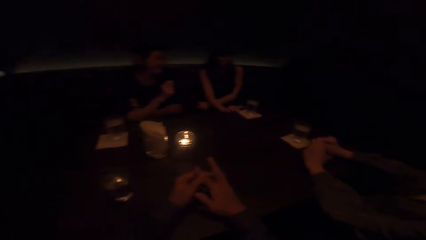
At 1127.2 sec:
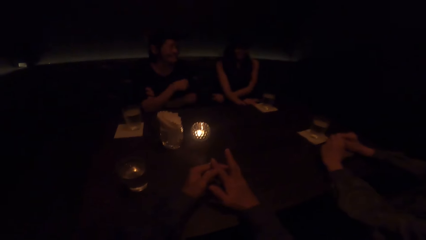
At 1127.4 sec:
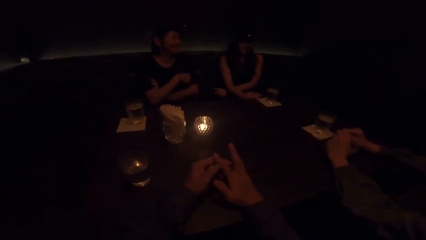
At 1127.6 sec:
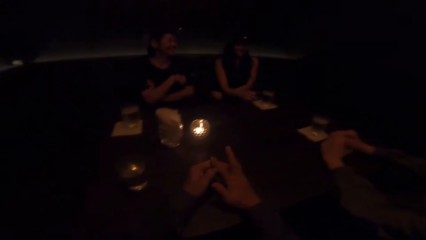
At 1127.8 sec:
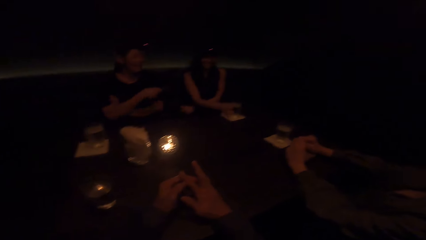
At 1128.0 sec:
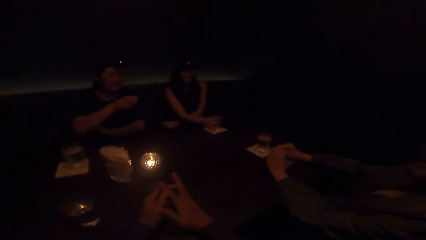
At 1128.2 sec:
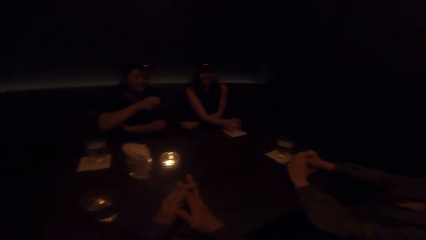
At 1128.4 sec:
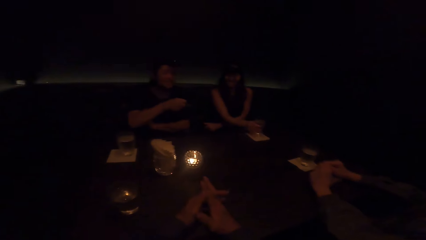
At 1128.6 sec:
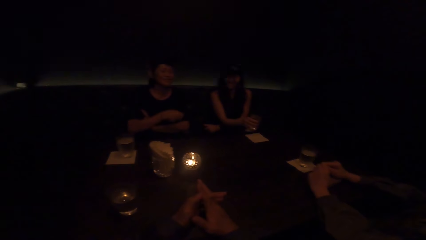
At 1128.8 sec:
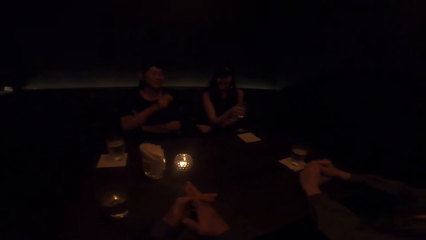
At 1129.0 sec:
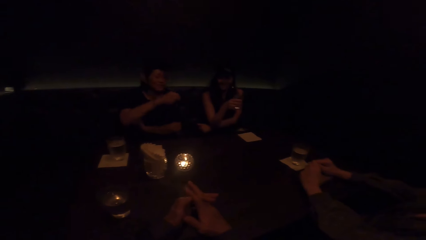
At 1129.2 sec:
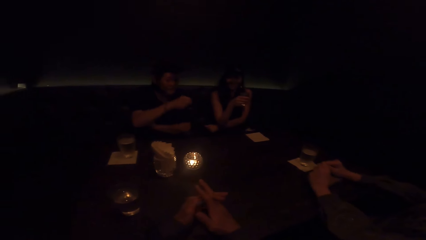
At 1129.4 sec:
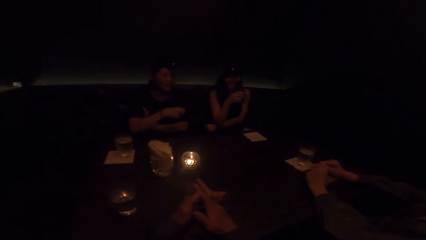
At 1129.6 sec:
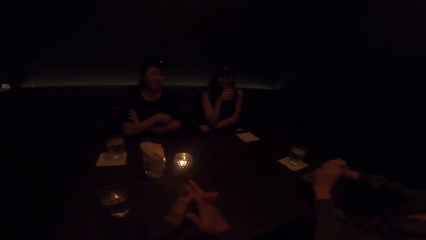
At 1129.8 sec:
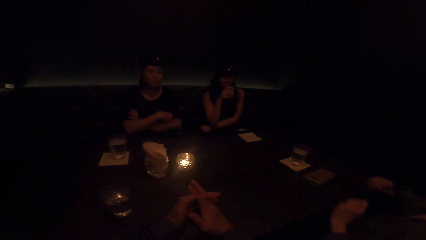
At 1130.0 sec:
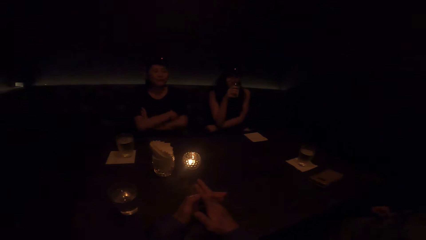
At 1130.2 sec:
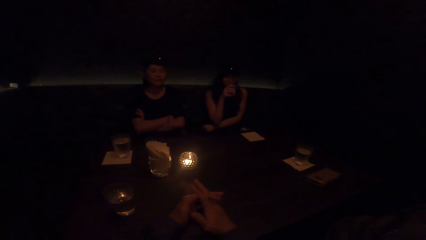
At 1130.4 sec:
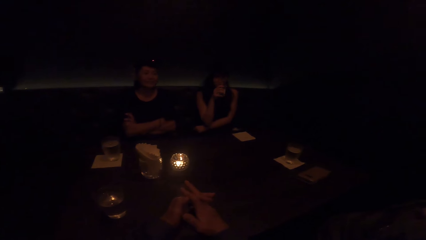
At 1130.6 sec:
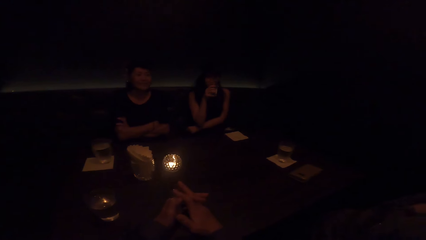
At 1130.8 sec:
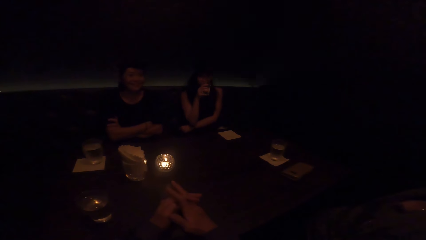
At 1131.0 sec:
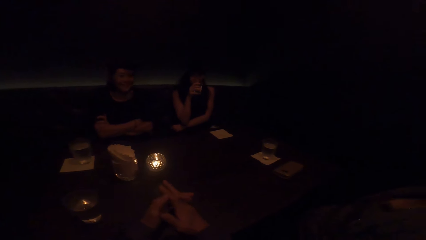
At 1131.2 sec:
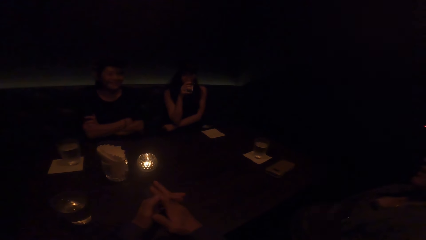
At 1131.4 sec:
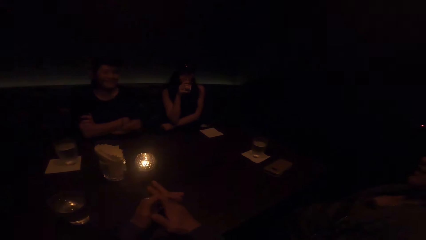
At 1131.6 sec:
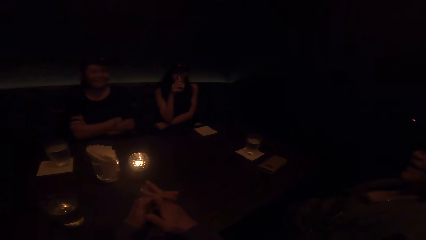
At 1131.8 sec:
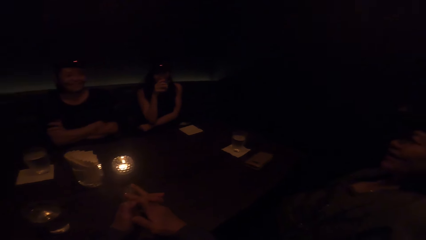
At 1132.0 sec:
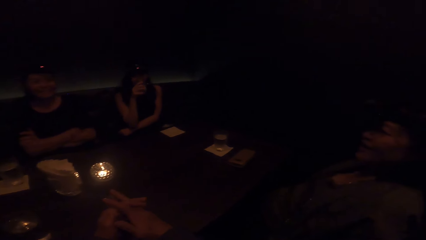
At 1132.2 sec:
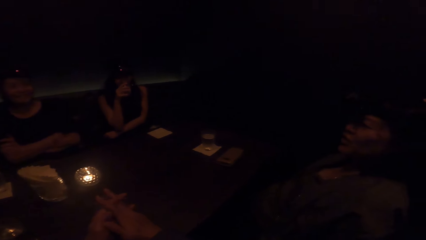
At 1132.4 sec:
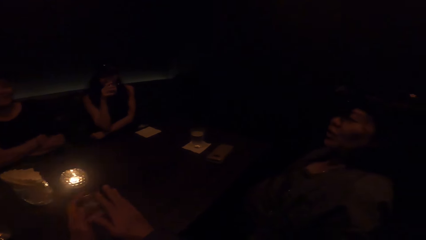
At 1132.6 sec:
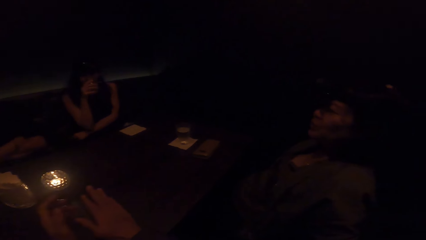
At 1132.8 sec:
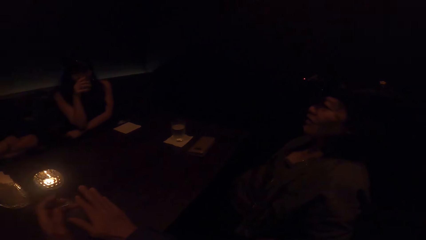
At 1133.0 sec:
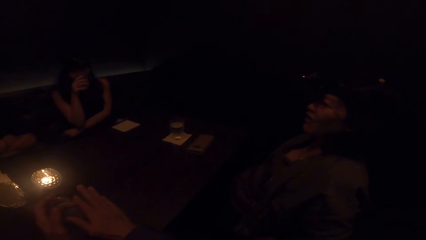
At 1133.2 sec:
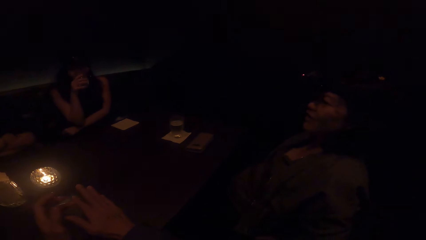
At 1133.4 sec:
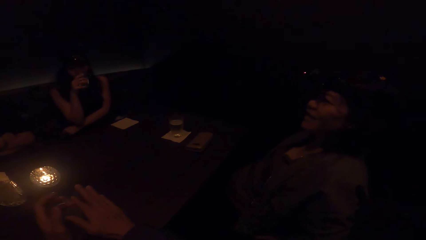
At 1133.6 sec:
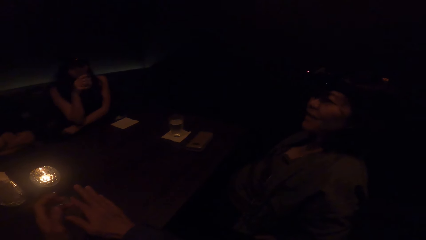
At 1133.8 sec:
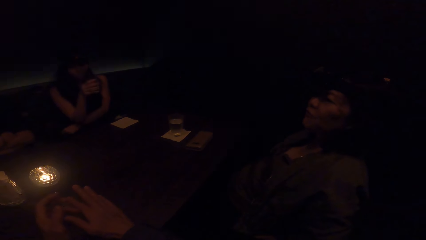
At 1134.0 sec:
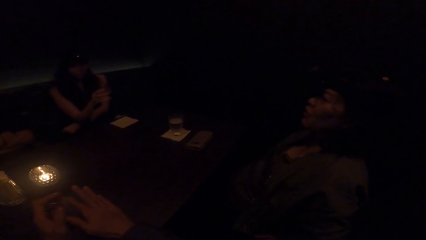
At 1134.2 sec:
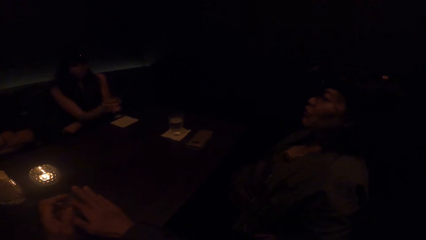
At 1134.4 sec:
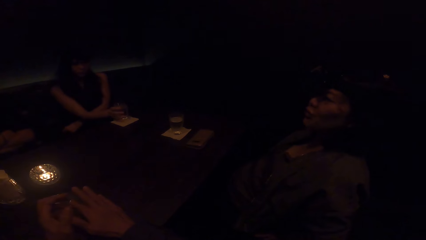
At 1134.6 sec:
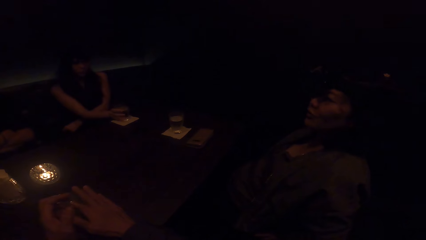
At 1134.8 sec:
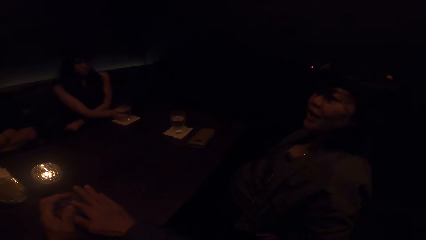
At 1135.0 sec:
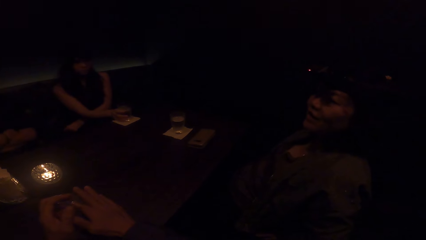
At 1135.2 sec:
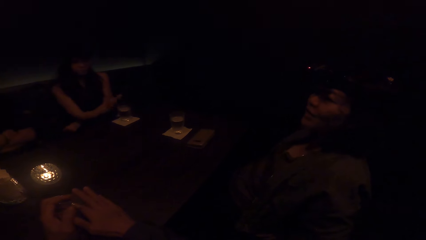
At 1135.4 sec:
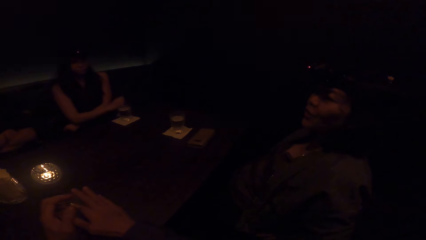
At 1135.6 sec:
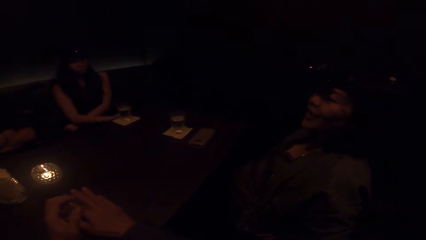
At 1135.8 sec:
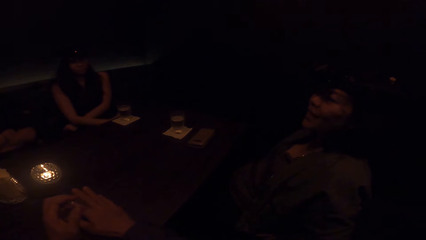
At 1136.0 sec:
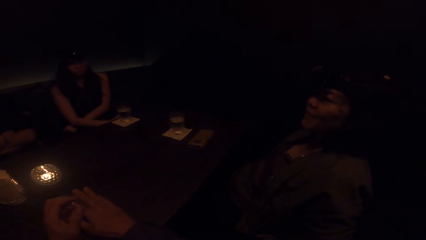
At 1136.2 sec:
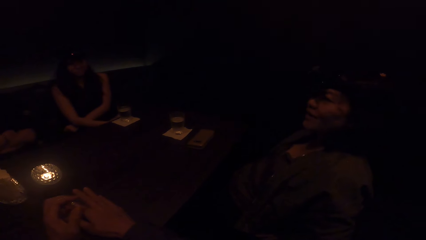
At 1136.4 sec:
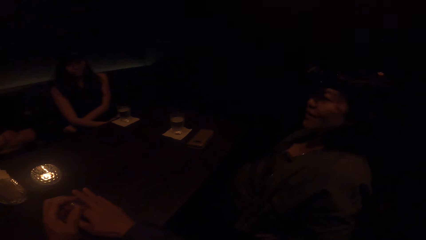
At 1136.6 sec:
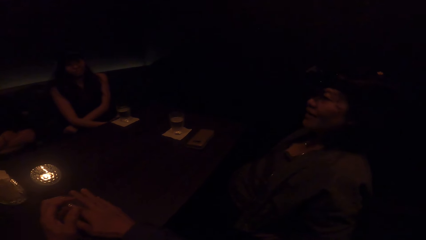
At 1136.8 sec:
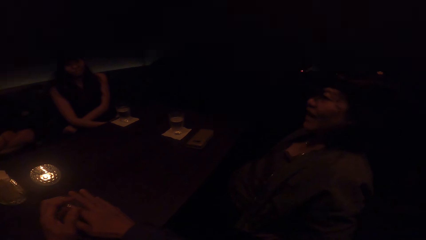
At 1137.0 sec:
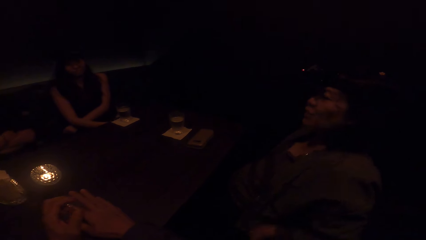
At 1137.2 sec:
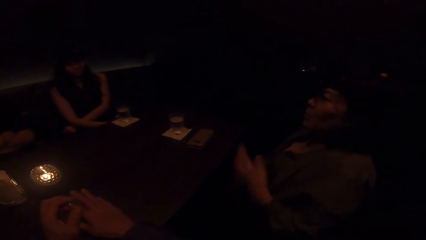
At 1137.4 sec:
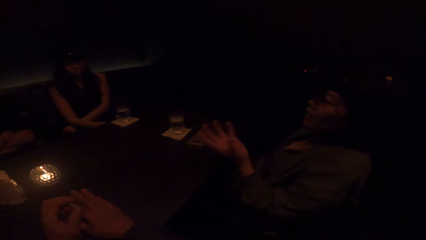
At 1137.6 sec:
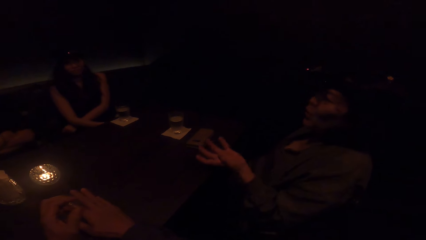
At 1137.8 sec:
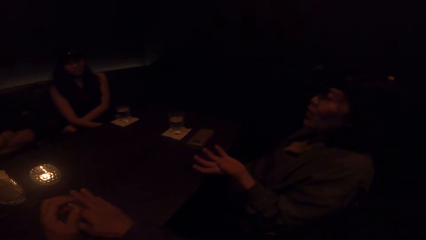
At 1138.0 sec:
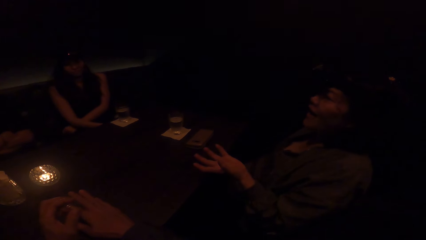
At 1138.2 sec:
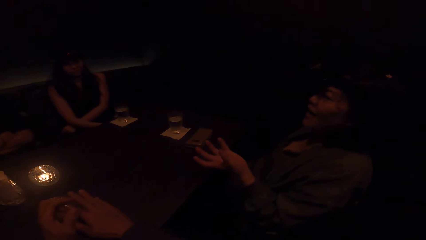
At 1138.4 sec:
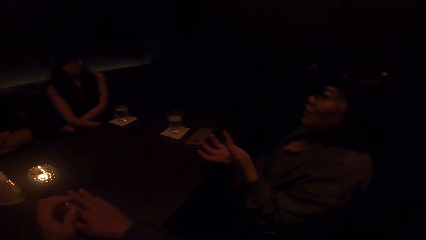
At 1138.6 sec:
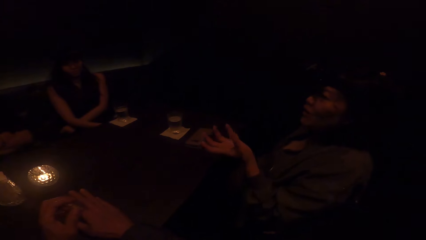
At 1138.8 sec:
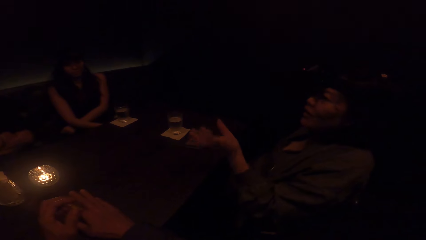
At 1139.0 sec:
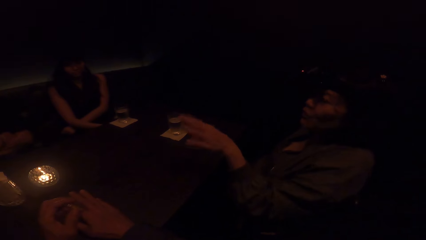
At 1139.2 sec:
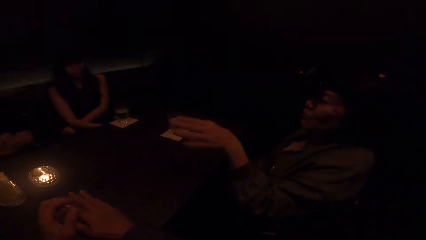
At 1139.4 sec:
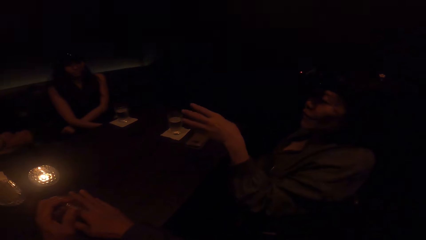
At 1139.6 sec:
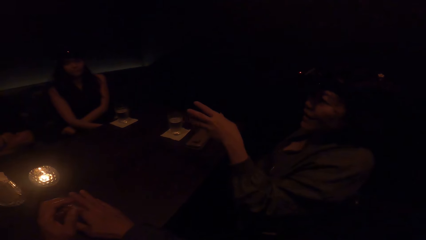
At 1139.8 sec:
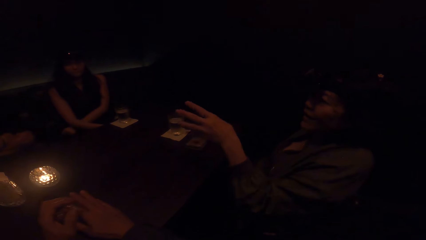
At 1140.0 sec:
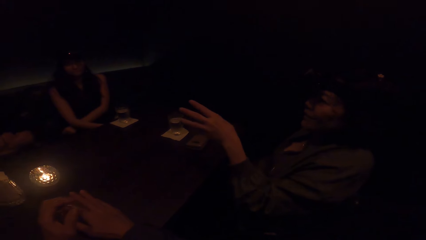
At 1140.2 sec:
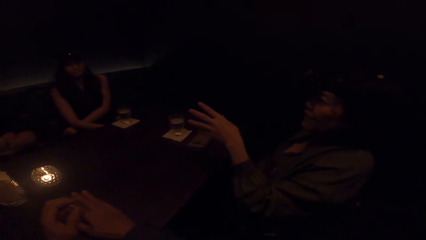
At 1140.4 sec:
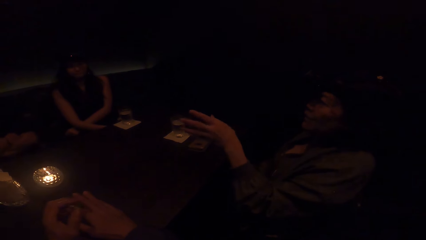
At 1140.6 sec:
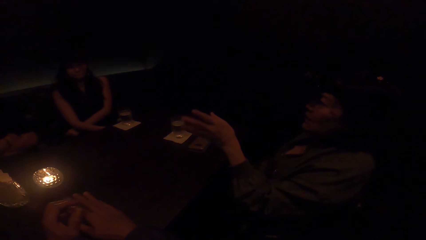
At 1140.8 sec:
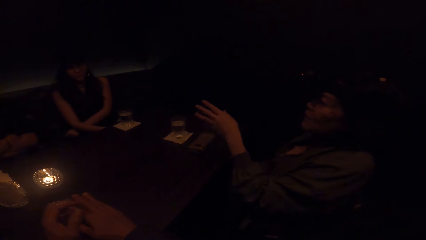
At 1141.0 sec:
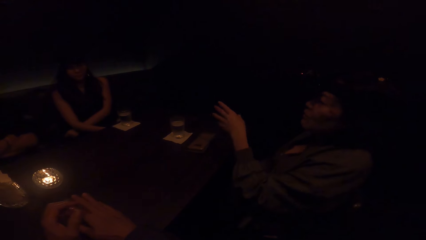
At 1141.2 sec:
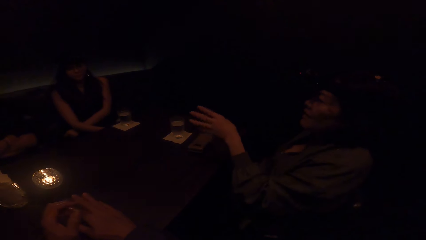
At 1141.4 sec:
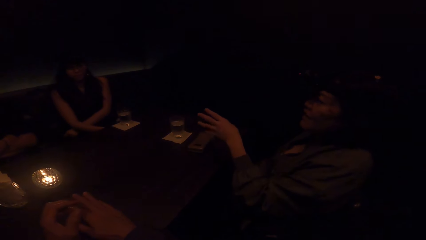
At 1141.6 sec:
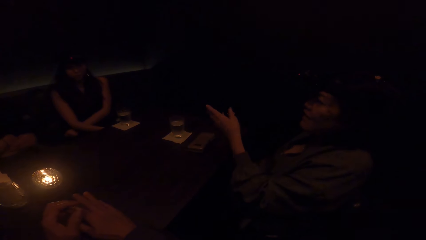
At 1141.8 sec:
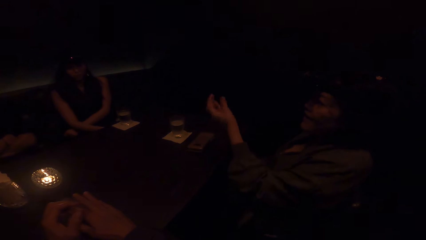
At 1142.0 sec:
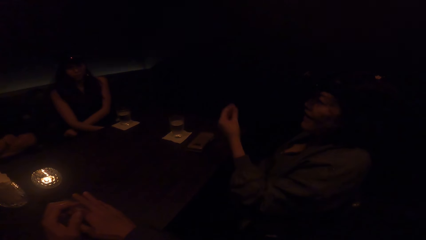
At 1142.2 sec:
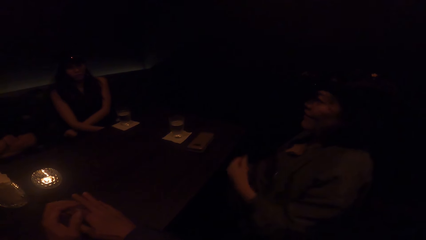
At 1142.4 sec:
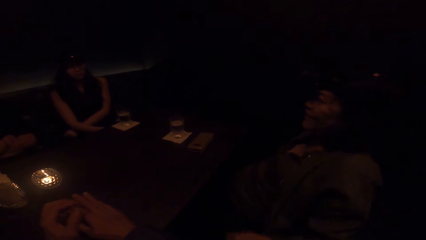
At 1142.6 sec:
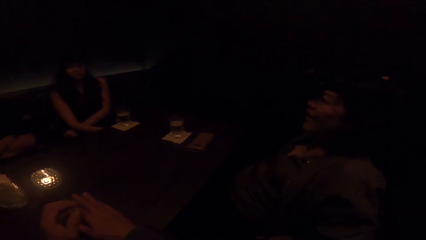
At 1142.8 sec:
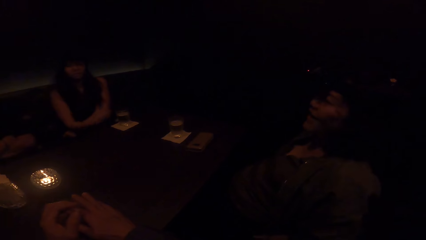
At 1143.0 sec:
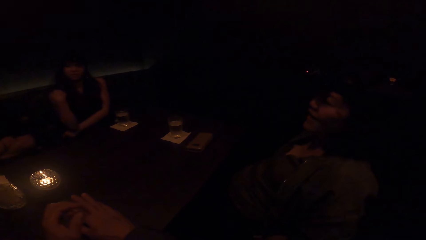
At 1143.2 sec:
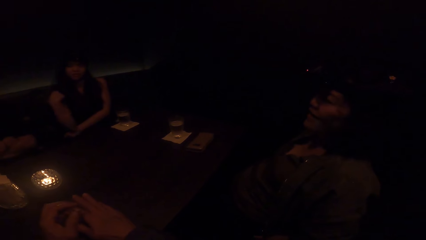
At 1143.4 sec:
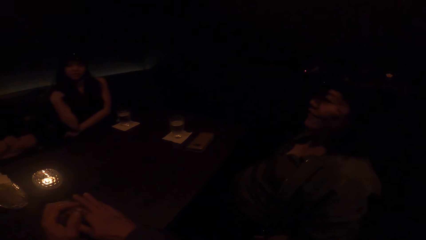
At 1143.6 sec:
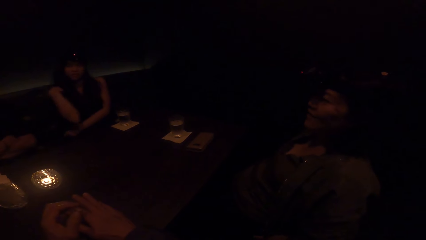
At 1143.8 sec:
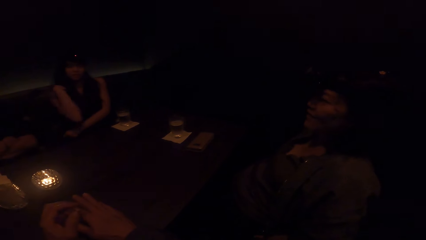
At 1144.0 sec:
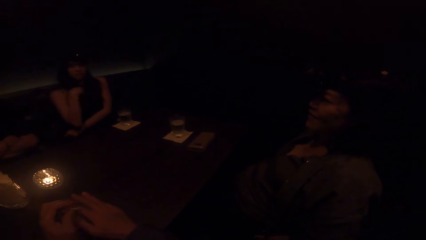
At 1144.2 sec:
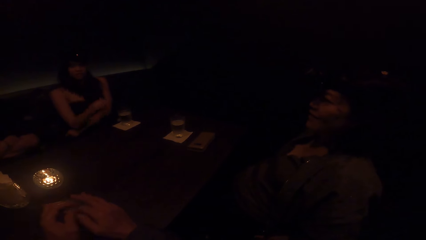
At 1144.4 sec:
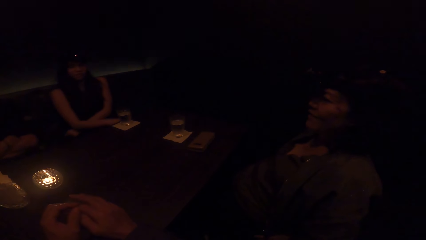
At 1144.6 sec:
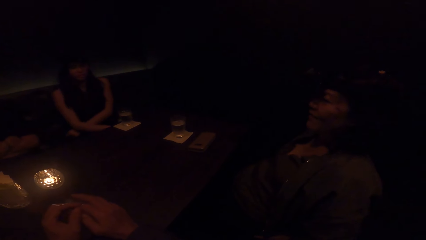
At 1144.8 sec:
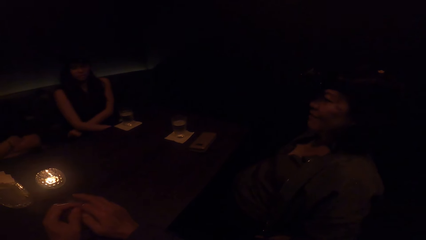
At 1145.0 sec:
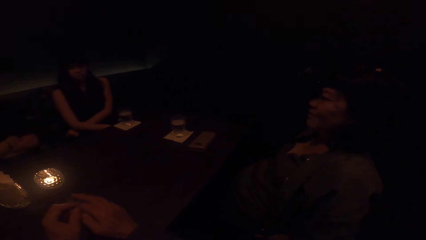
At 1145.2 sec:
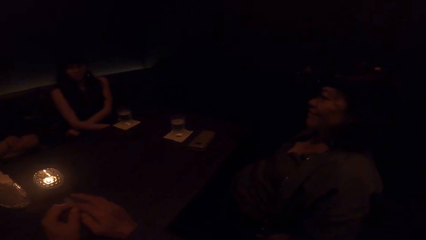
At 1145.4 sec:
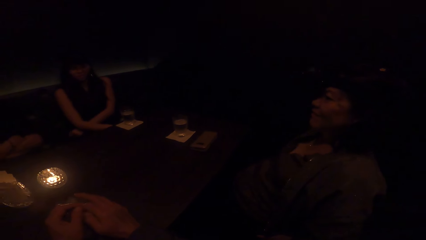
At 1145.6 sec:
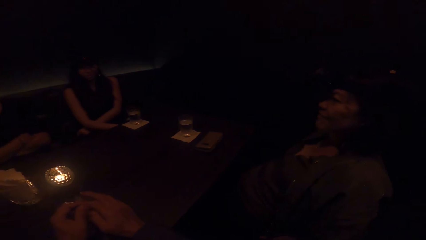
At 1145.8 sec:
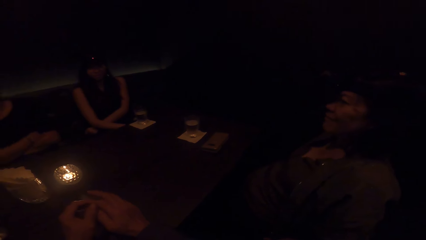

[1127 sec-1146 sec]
The camera wearer laughs. A woman takes a cup of water from the table with her right hand. Another woman demonstrates with her right hand and stops demonstrating with her right hand. The first woman drinks from the water in her right hand. A third woman converses. The first woman drops the cup of water in her right hand on the table. The third woman stretches her hand and demonstrates with her right hand. The first woman nods her head. The third woman illustrates with her hand and stops demonstrating with her right hand. The first woman touches her shoulder and puts down her hand.
